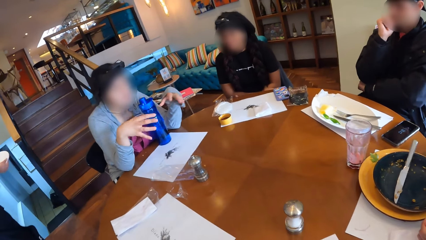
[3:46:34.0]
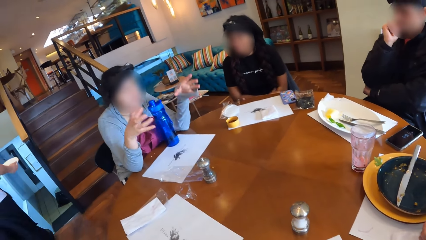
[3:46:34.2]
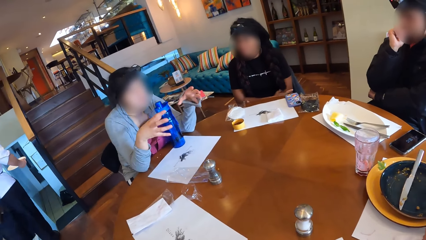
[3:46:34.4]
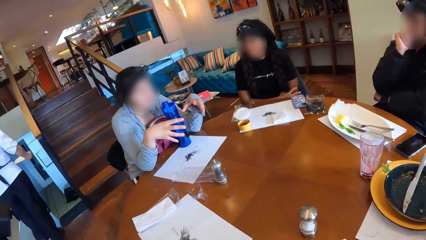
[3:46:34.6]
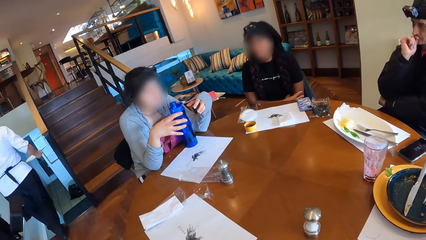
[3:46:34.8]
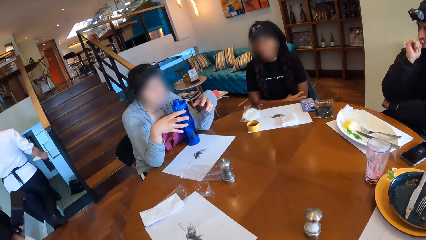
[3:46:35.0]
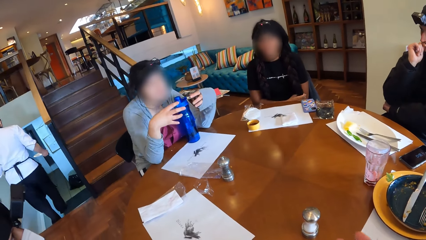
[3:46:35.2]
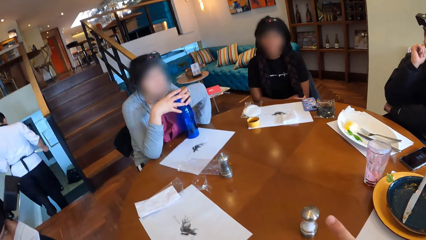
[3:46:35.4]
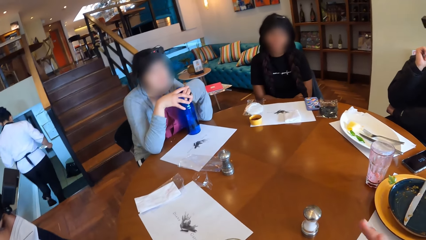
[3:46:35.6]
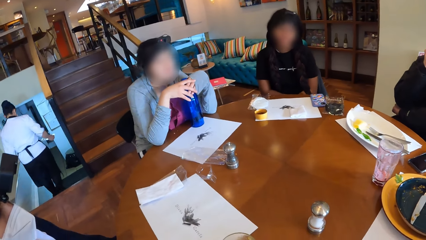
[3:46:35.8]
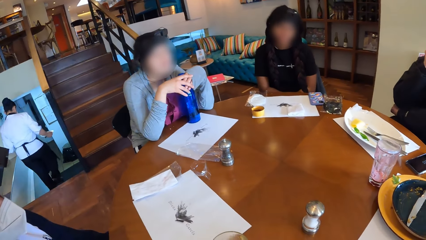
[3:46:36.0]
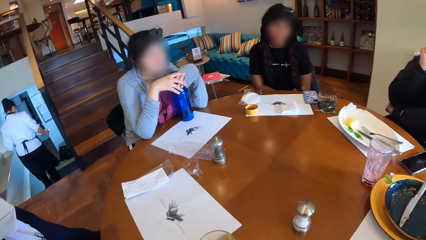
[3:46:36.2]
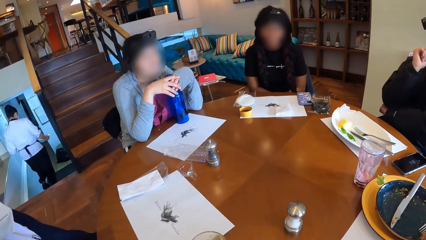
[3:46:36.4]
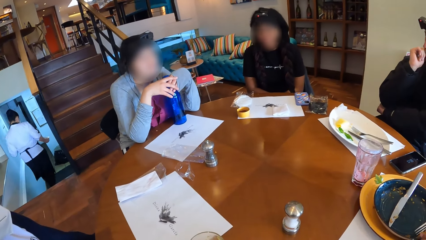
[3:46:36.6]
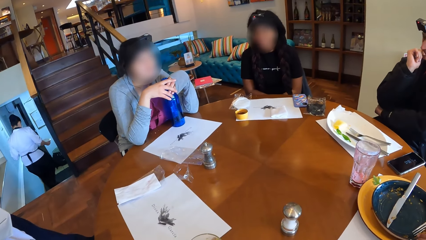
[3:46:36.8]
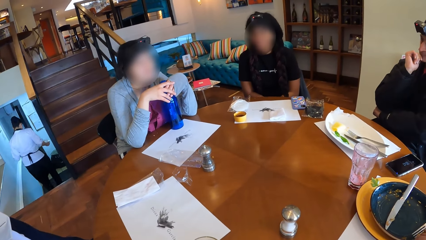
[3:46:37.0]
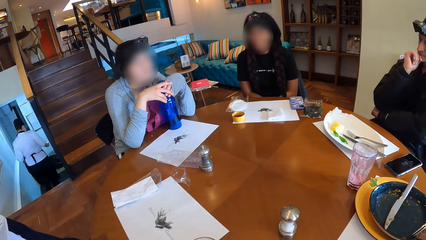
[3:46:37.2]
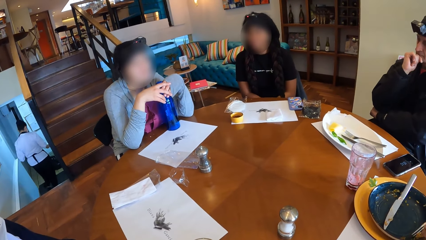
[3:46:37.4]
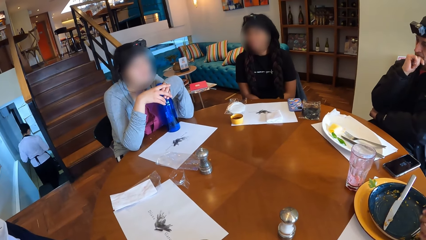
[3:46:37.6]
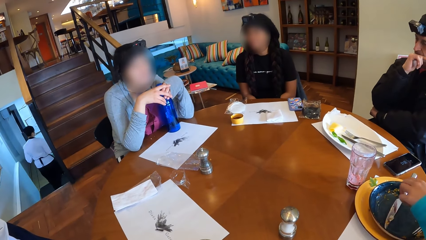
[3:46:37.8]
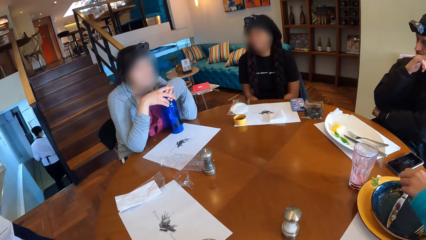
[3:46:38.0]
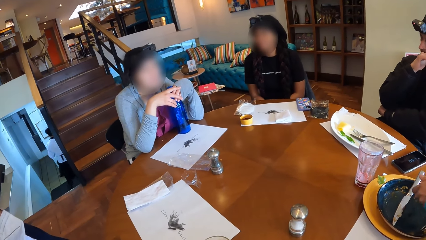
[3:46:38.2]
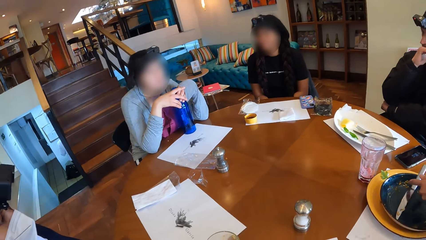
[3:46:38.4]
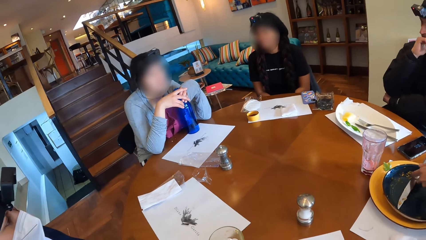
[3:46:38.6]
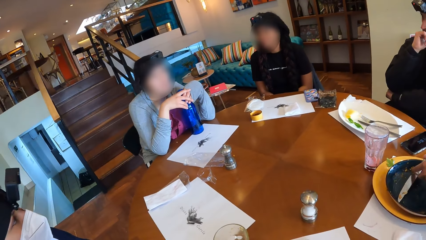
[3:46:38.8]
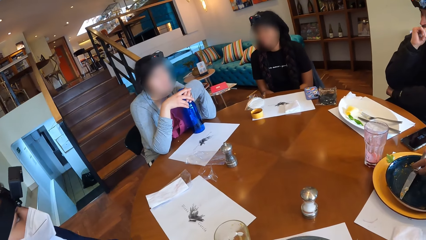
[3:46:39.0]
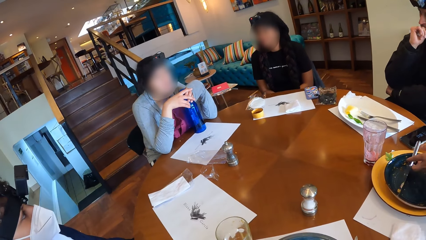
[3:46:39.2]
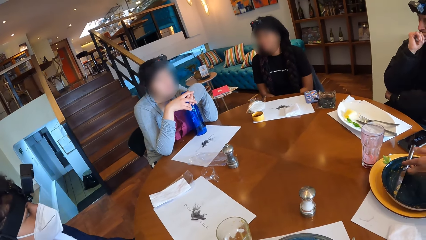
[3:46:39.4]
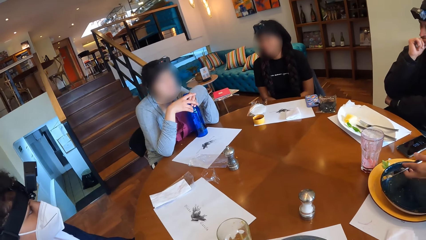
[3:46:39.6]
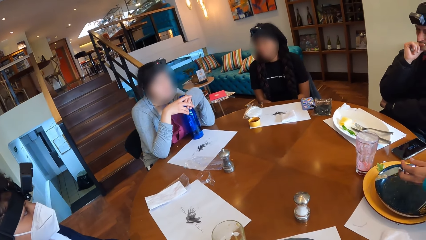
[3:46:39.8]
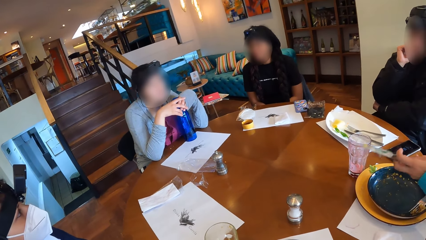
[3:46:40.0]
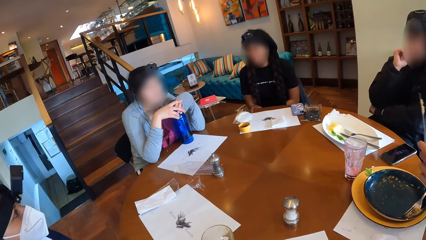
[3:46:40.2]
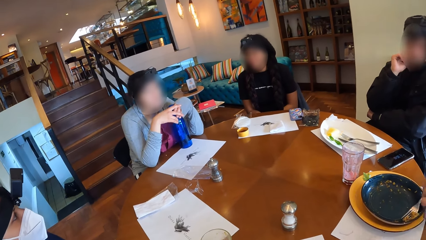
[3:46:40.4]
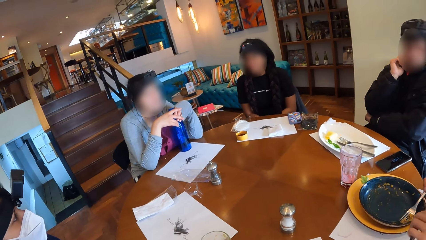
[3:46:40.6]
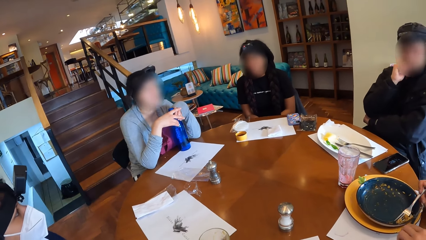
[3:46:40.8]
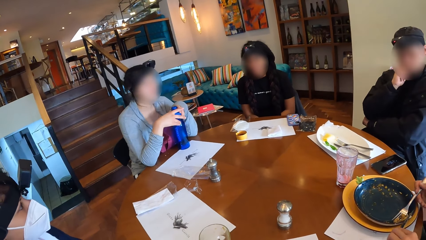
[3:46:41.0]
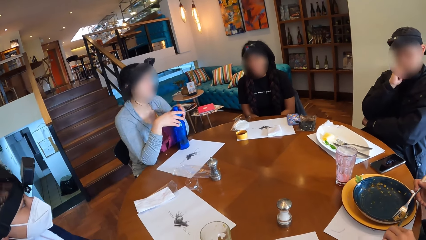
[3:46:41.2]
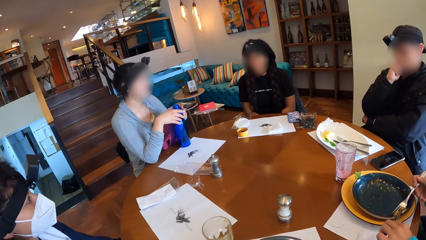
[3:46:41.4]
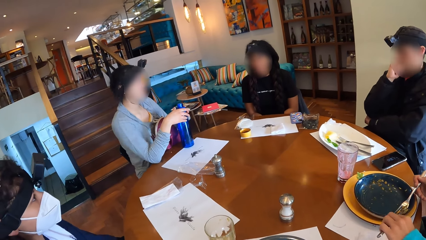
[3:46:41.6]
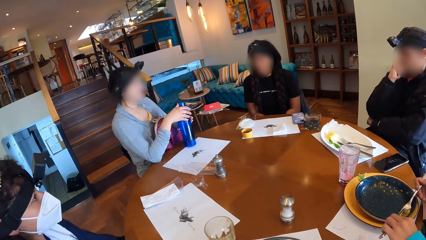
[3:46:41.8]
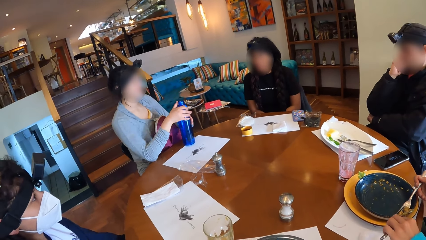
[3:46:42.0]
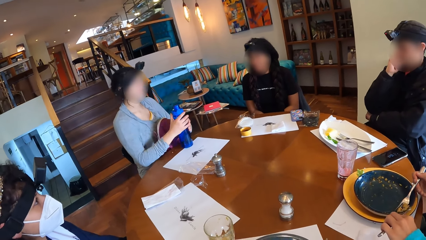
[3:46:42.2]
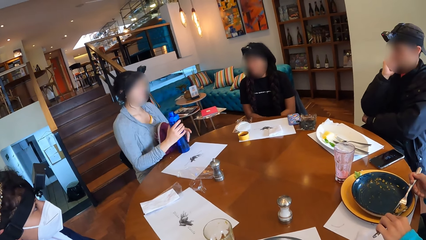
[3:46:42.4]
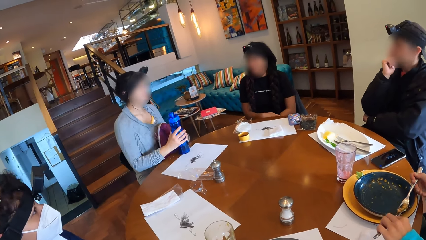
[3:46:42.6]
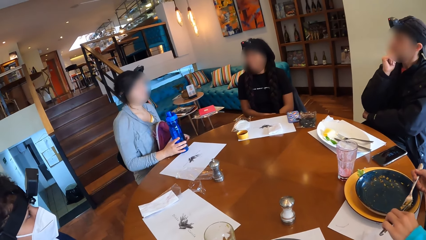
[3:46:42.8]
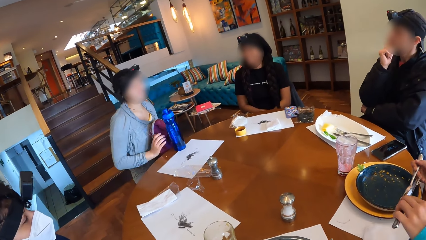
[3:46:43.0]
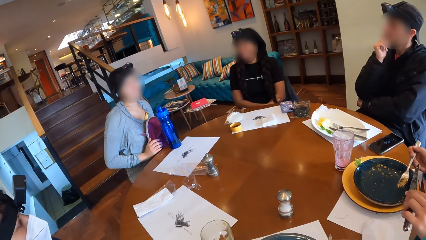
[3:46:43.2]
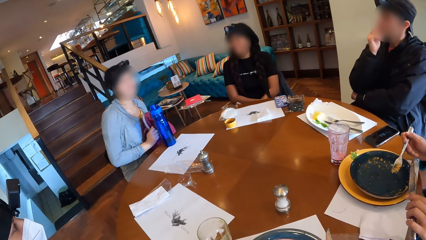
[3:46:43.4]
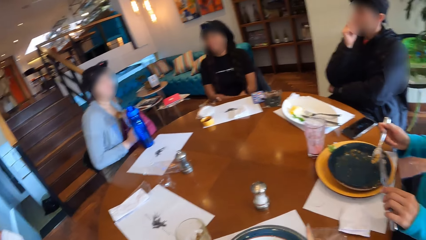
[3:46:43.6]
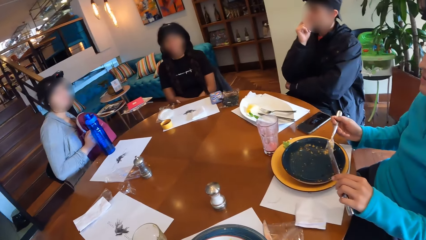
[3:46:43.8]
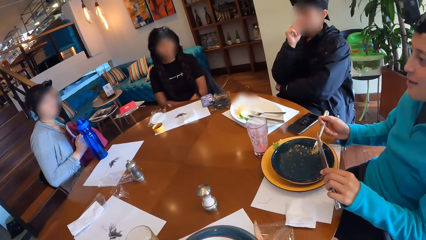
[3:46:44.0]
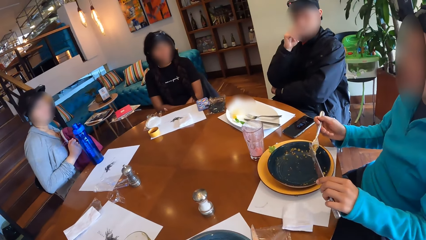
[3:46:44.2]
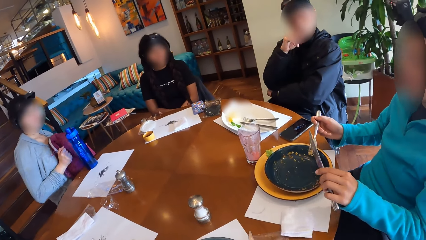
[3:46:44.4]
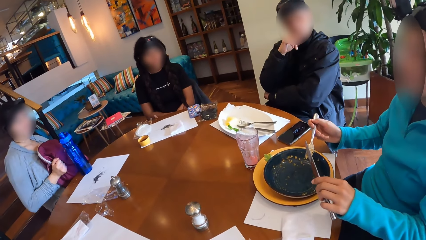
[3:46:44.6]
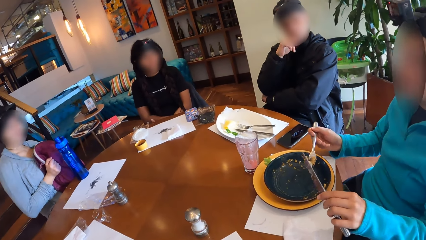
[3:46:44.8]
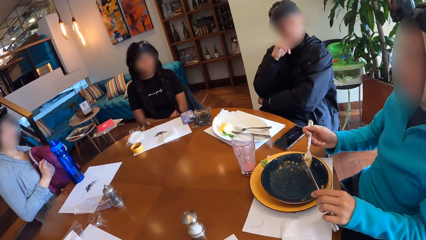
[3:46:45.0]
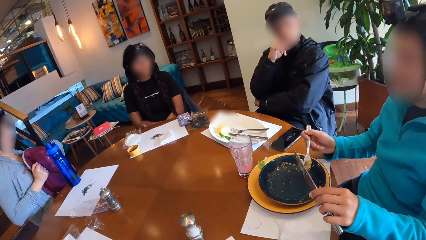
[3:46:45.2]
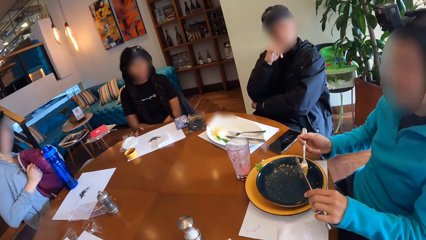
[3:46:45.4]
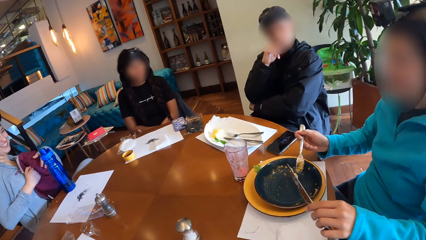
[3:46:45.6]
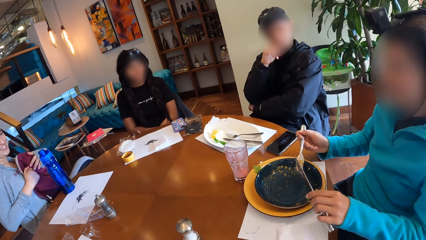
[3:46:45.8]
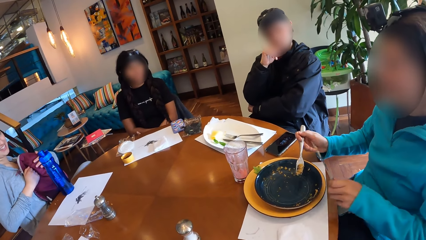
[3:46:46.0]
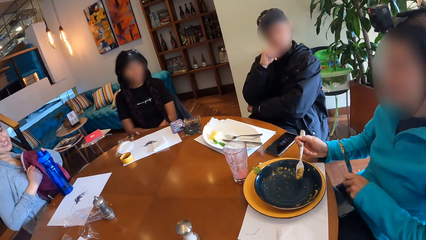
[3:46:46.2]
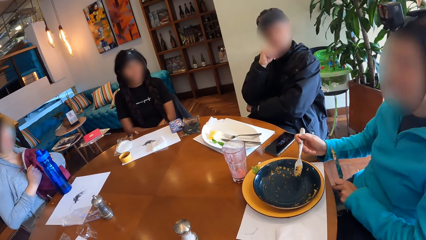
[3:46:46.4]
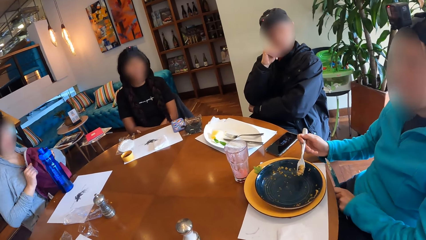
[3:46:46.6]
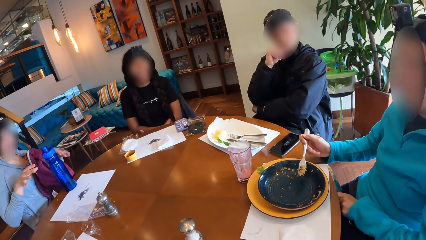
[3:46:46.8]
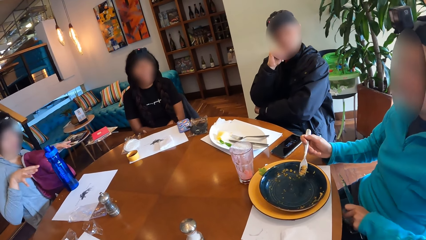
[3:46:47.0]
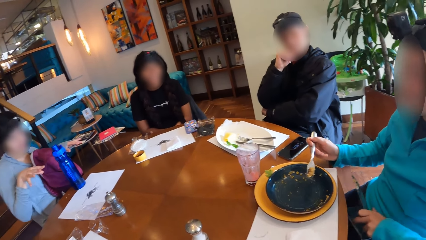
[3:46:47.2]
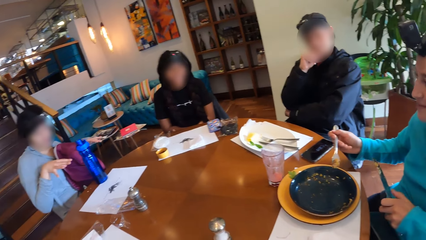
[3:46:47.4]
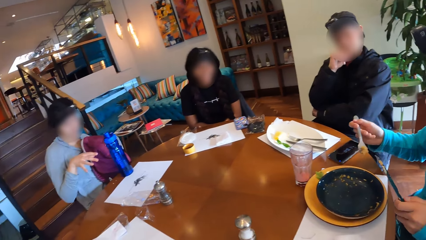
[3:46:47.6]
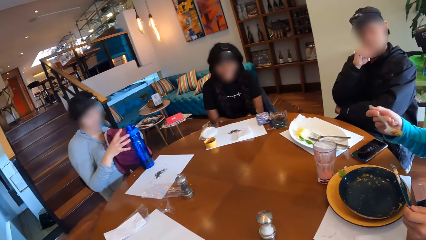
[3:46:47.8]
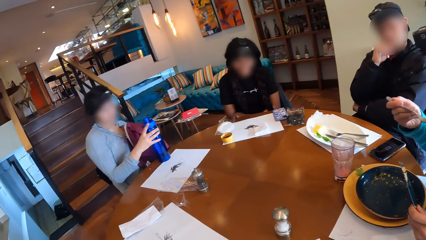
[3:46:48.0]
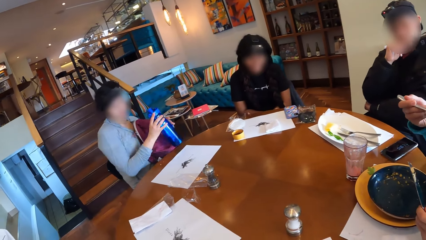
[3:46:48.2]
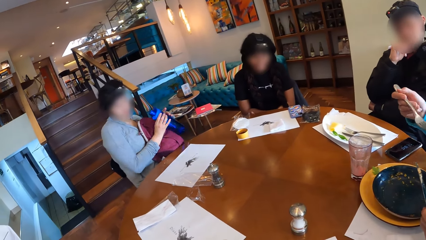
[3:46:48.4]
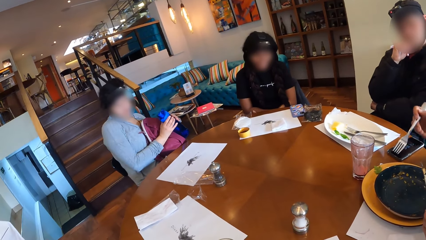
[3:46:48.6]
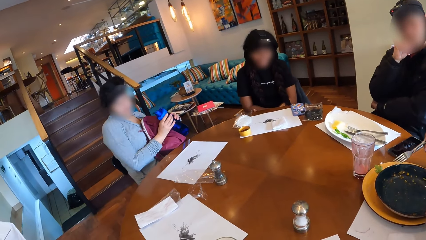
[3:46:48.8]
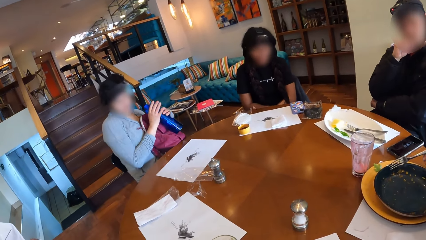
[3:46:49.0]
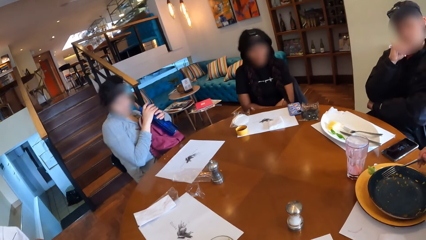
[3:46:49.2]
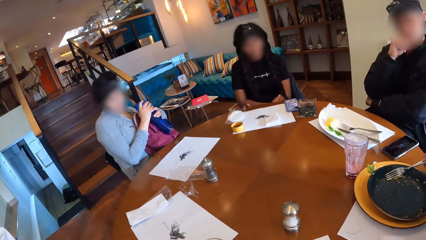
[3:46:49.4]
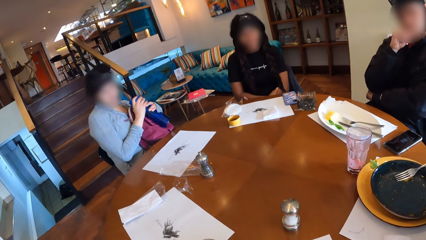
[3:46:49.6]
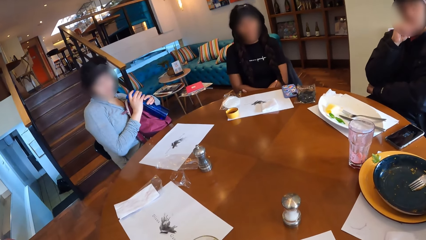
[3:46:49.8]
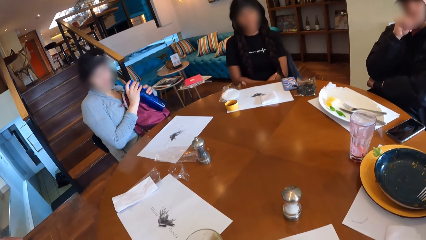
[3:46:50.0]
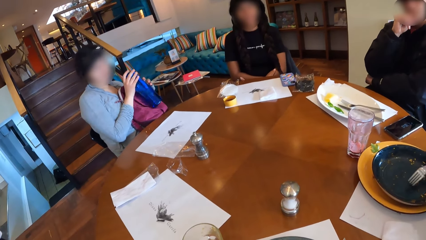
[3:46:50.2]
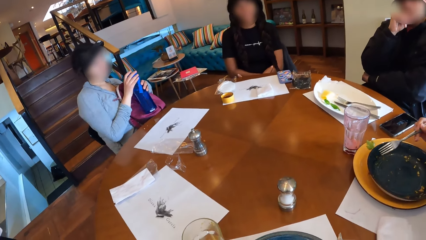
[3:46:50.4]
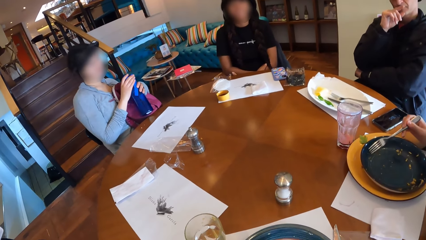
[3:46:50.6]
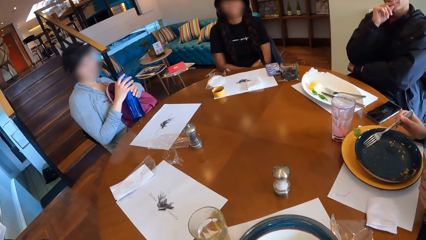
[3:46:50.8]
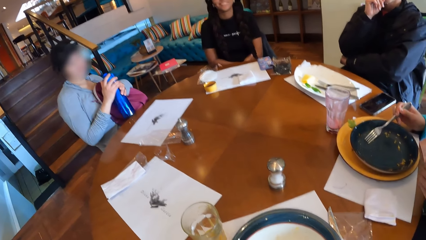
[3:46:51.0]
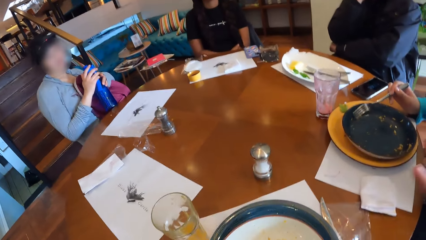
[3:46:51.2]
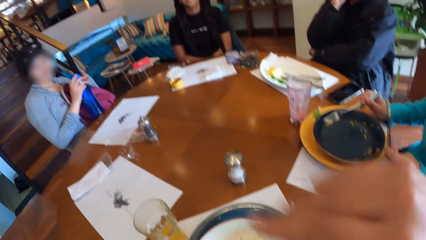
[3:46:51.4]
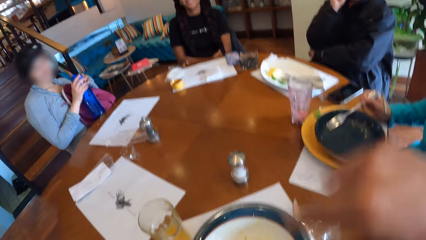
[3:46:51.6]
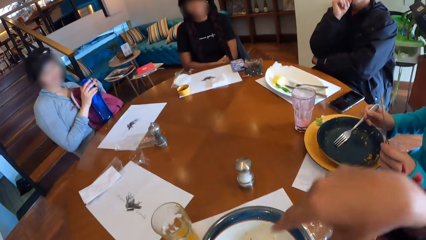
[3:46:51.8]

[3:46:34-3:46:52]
A woman moves her hand. Another woman puts food in her mouth. A waitress walks down the flight of stairs. The first woman holds the water bottle on the dining table with both hands. The second woman picks up the knife on the plate with her left hand. She takes food with the knife. She puts food in her mouth. She puts some rice on the fork in her right hand with the knife in her left hand. The first woman removes her hands from the water bottle on the dining table. She holds a bag and adjusts the backpack on her laps with both hands. The first woman, the second woman, a third woman and a man interact. The second woman swings her body. The first woman removes her hands from the backpack on her laps. The second woman moves the fork in her right hand towards her mouth. The first woman holds the water bottle on the dining table with both hands. She moves the water bottle in her hands away from the dining table. The second woman puts food in her mouth. She gathers rice from the plate with the fork in her right hand. The first woman drops the water bottle in her hands on the dining table.
